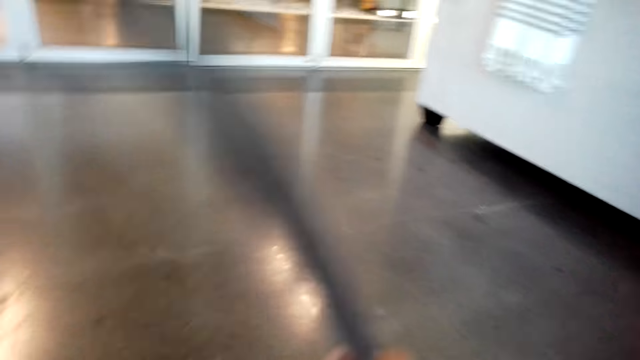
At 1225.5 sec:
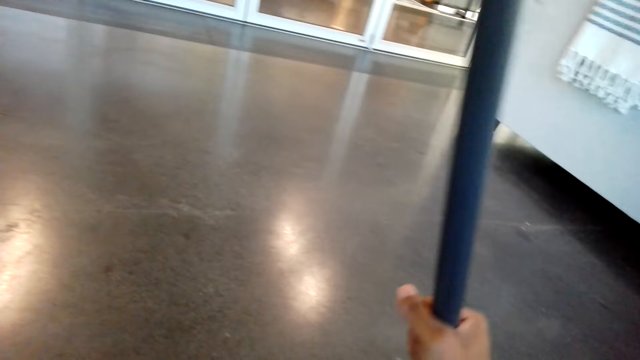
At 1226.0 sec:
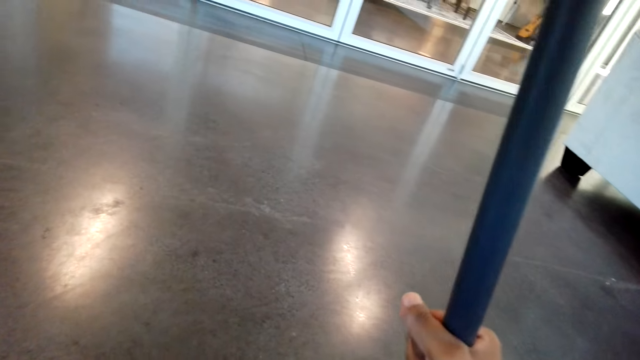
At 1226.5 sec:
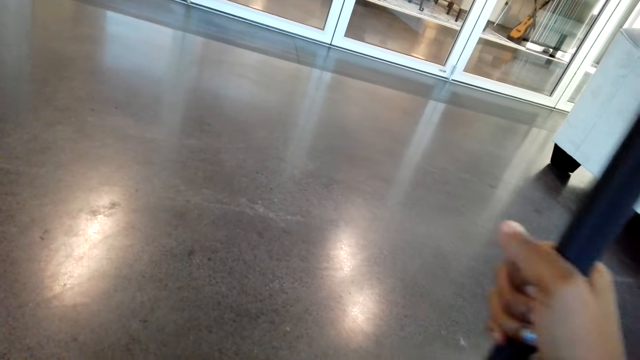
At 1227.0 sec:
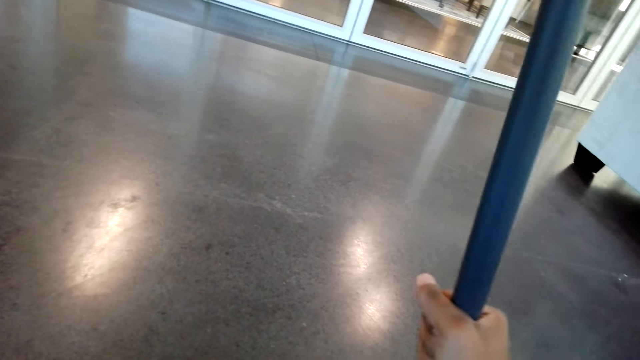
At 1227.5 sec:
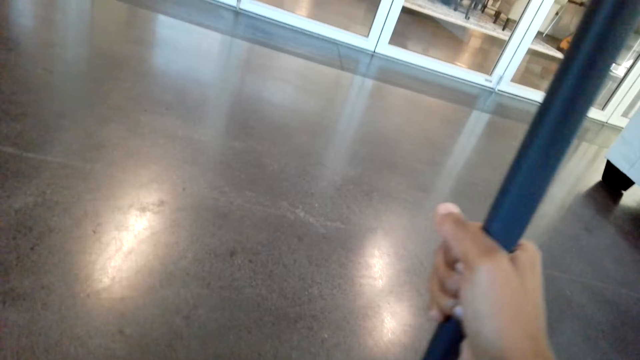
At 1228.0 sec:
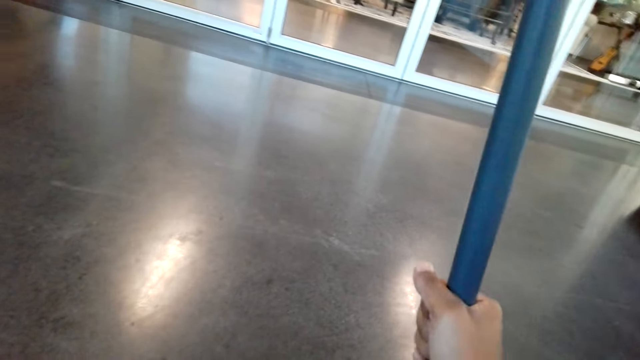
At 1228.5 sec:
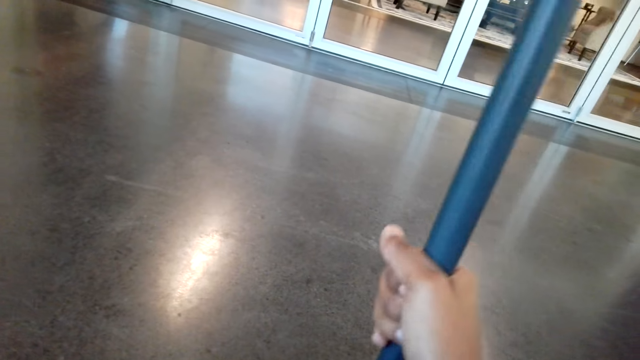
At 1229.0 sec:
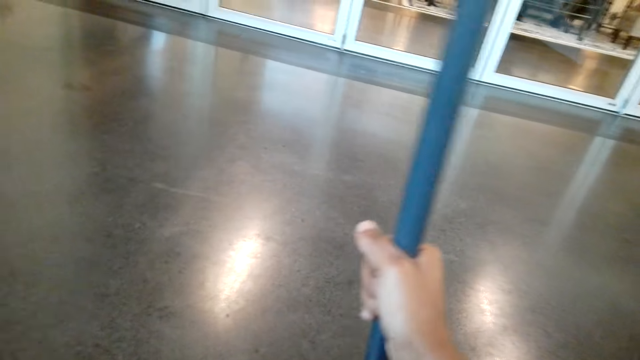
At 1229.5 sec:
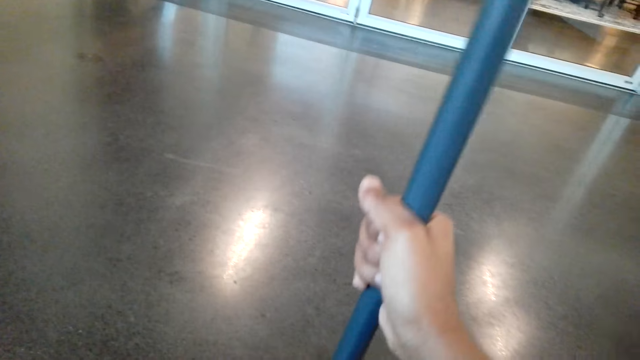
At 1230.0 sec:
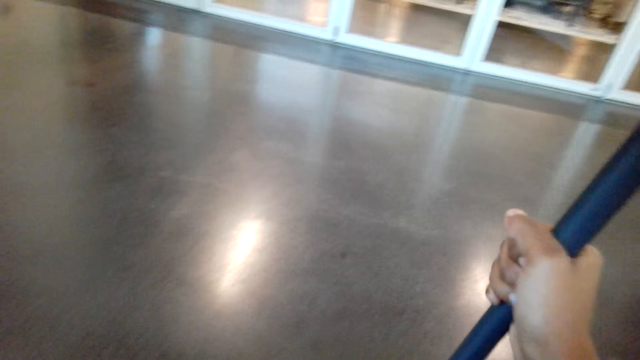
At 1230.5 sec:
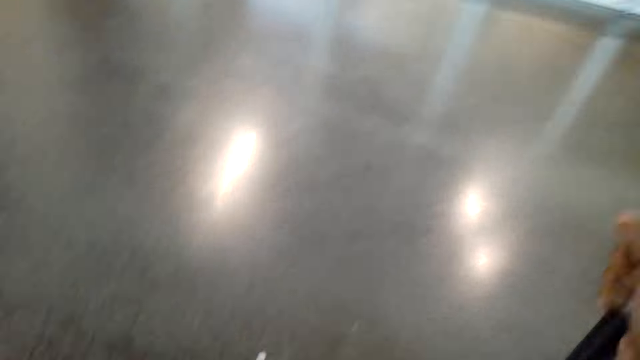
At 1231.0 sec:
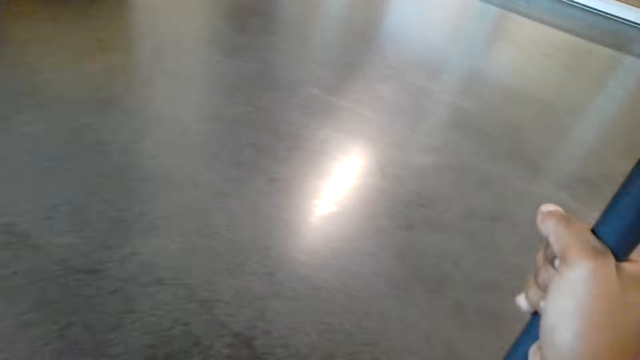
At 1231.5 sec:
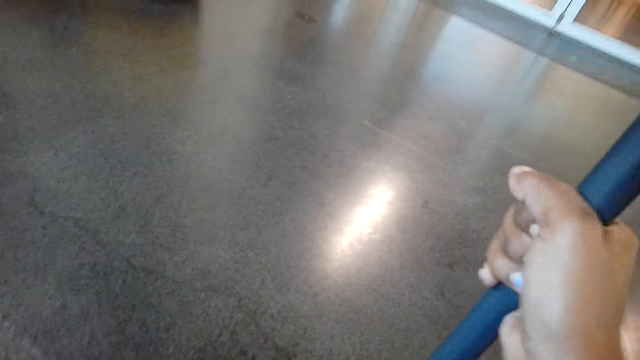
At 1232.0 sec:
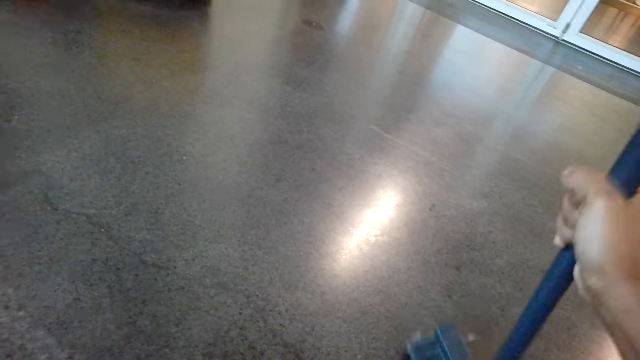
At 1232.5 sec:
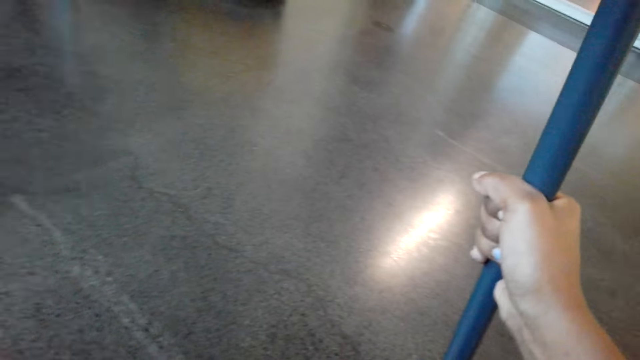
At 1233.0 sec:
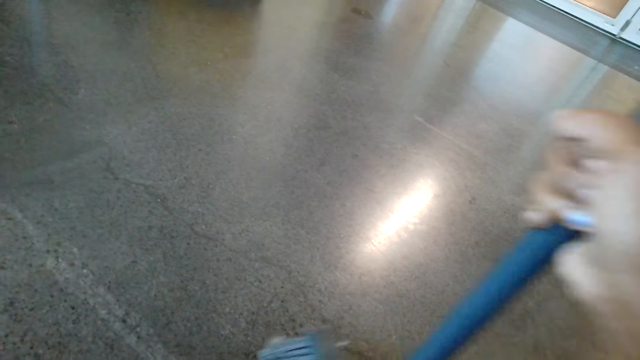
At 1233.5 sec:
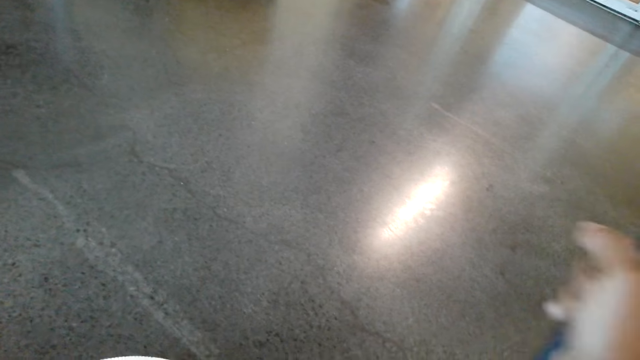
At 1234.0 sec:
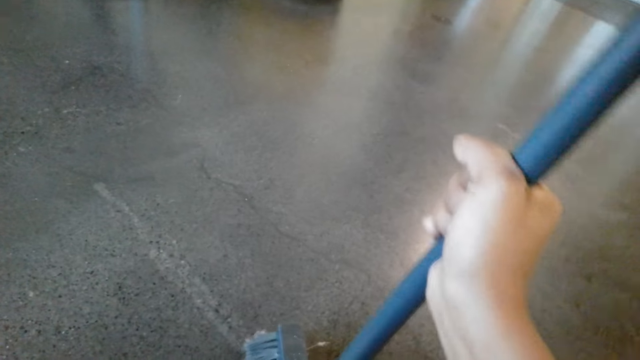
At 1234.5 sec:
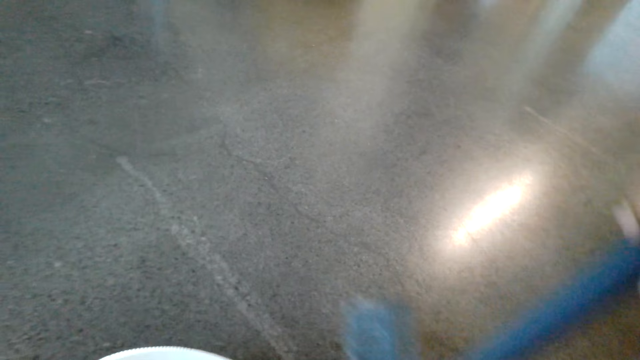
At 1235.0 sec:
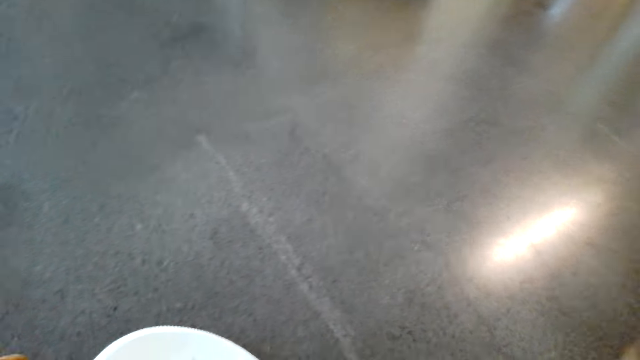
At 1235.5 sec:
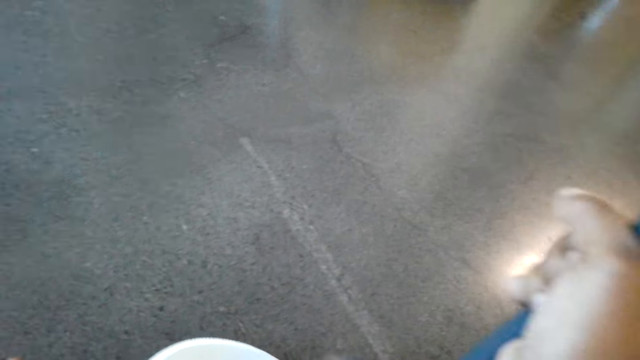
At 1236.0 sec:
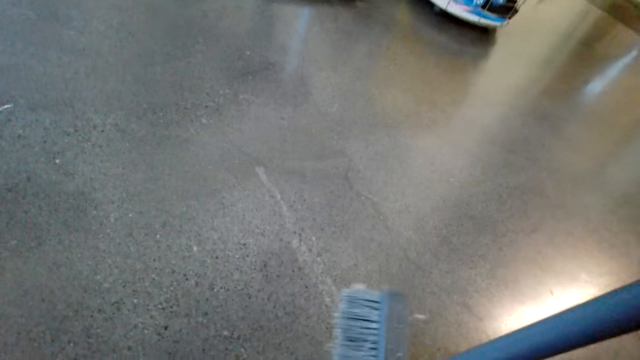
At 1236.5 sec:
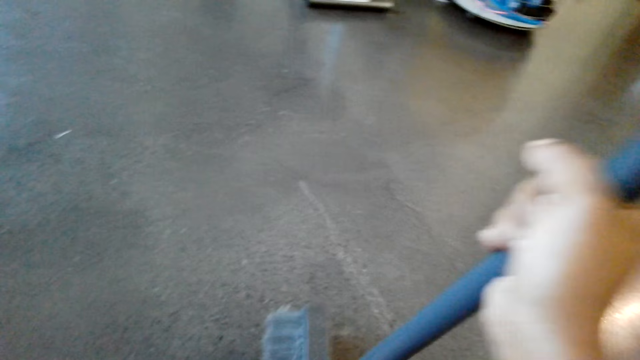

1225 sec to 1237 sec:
The camera wearer sweeps the floor.

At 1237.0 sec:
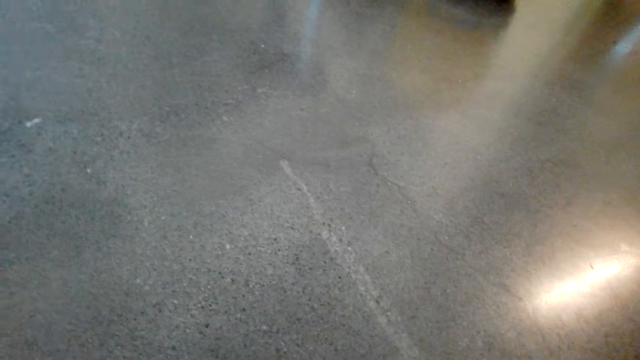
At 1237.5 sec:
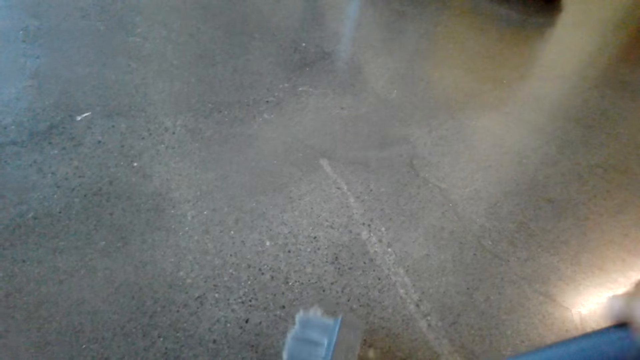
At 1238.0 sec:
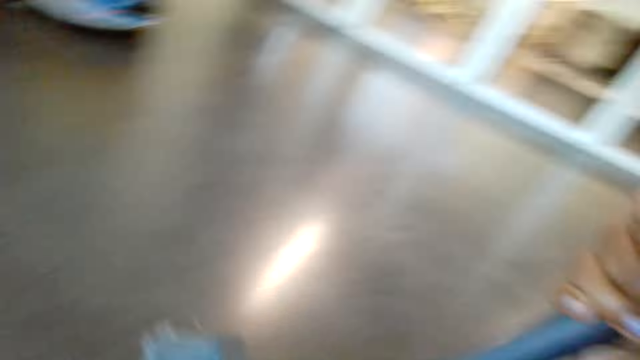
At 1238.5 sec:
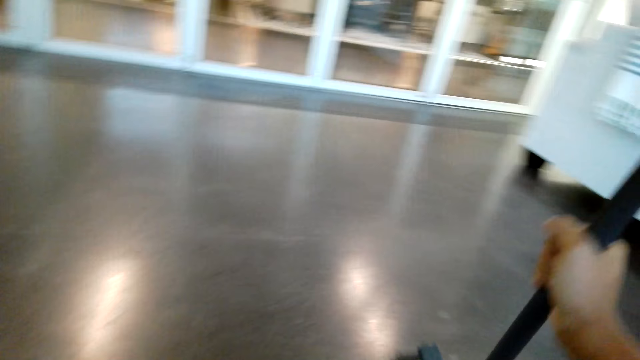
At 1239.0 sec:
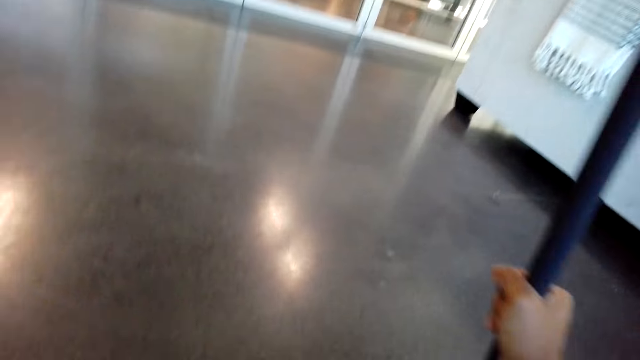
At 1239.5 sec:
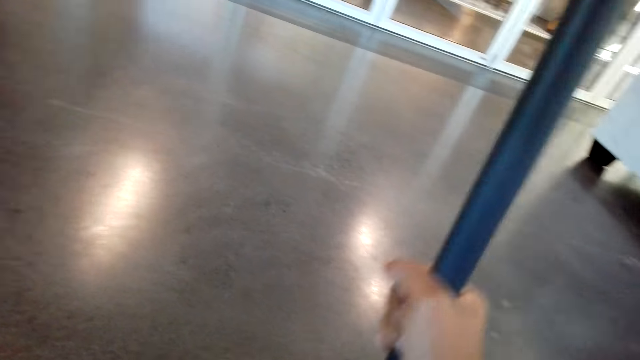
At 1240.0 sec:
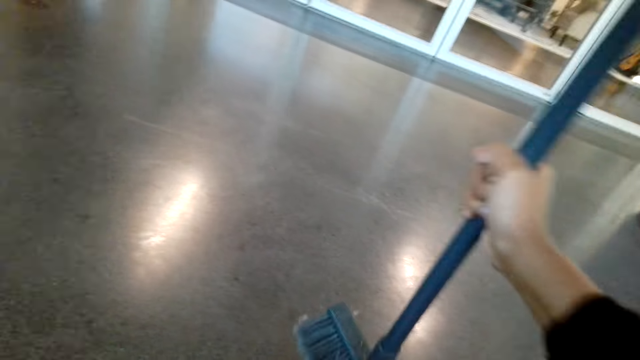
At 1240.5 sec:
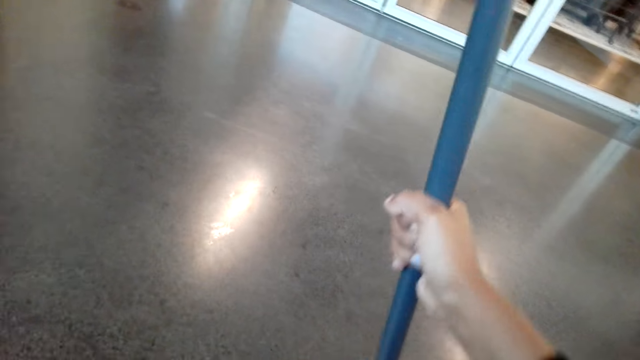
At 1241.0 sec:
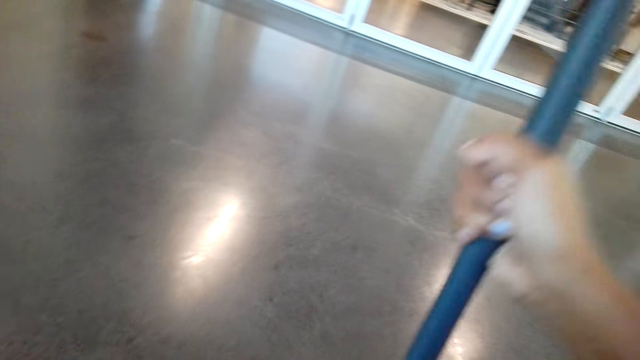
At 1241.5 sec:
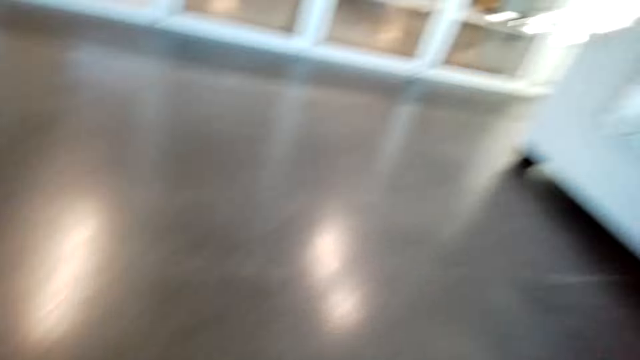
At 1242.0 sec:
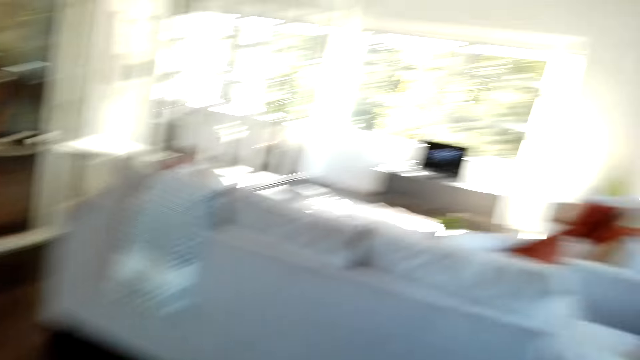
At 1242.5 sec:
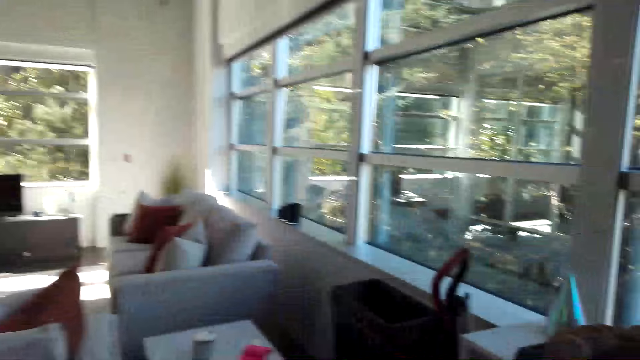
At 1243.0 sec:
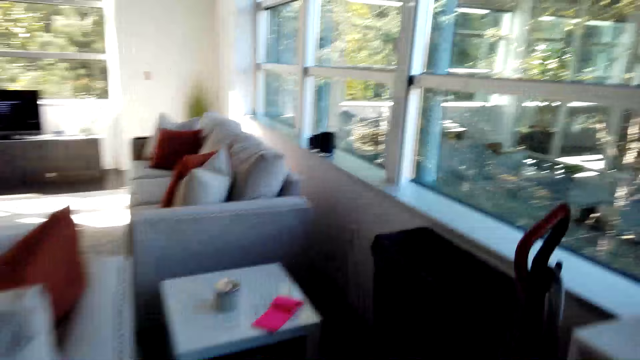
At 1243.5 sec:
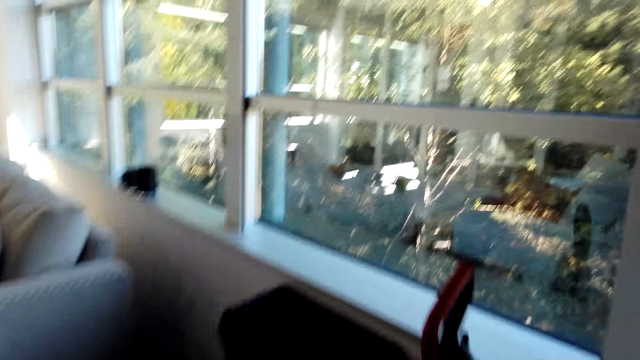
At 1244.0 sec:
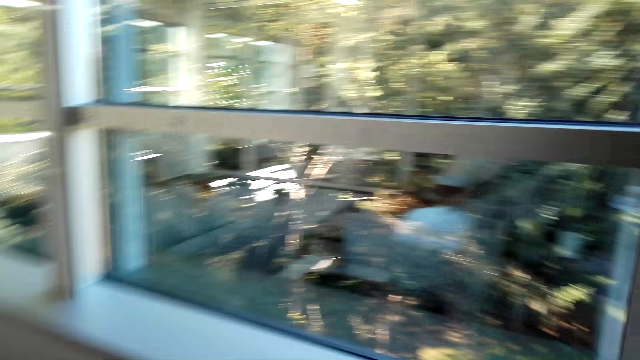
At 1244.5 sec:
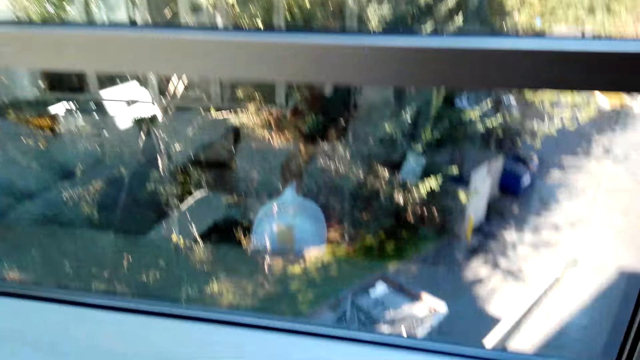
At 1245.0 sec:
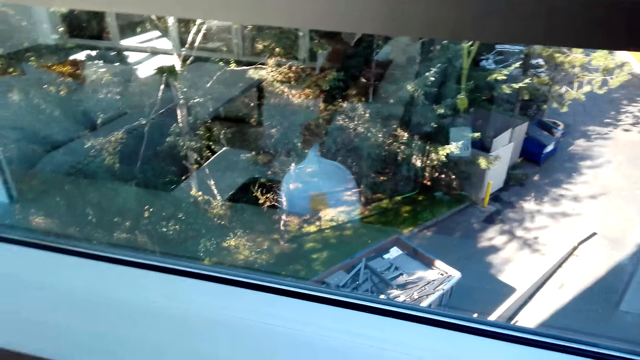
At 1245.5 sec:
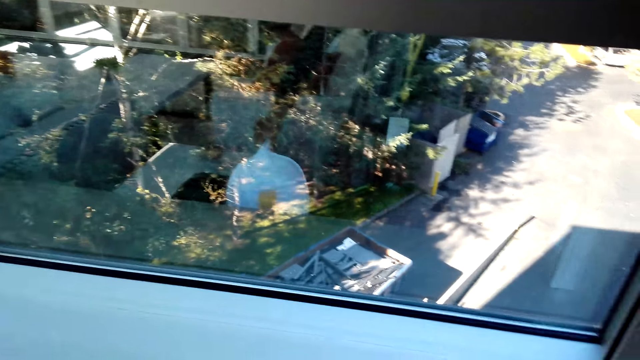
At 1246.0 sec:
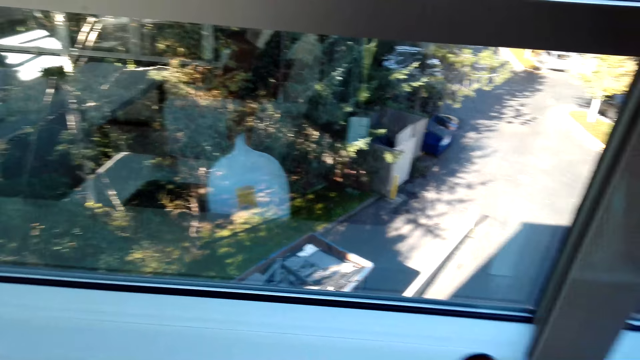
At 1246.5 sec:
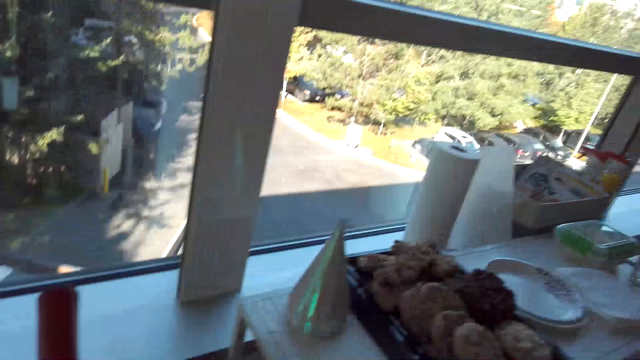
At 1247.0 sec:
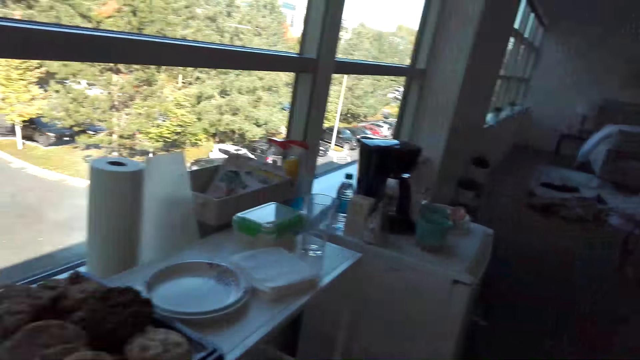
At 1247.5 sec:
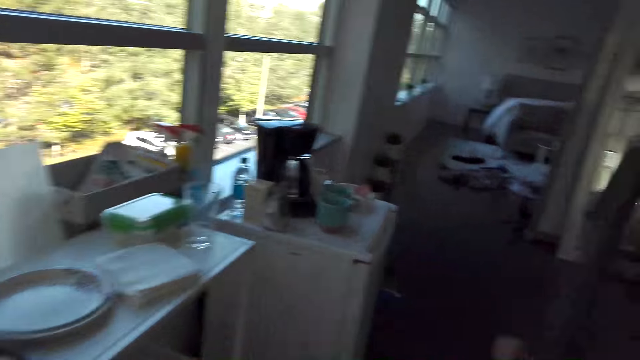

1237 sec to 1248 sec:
The camera wearer throws garbage in the bin.
